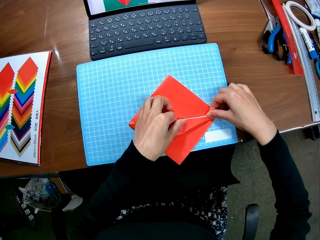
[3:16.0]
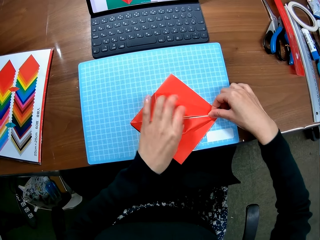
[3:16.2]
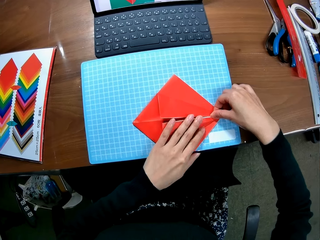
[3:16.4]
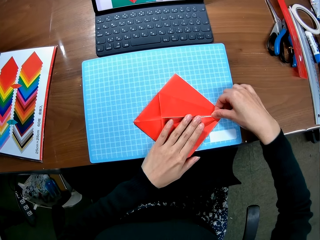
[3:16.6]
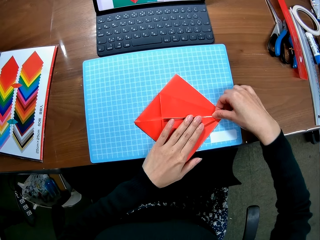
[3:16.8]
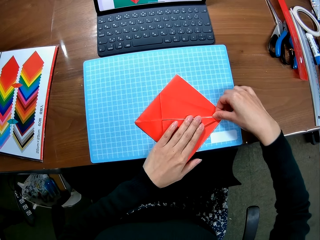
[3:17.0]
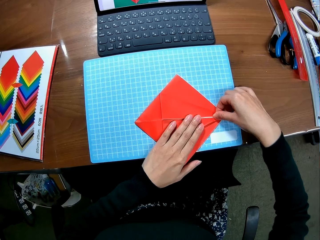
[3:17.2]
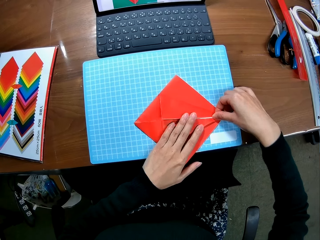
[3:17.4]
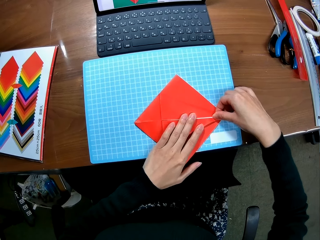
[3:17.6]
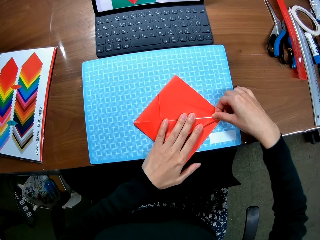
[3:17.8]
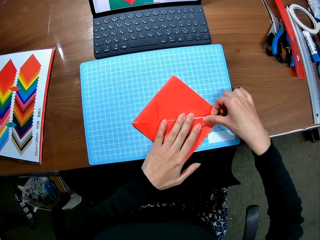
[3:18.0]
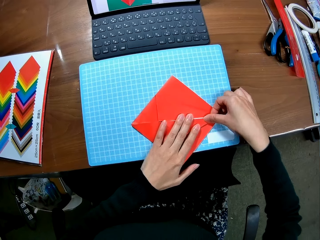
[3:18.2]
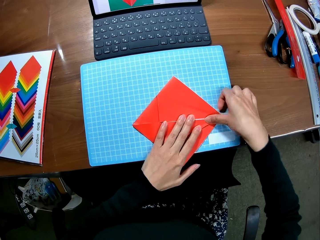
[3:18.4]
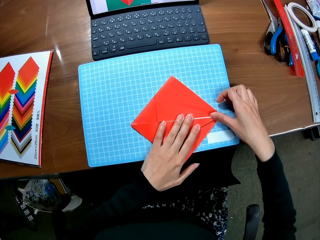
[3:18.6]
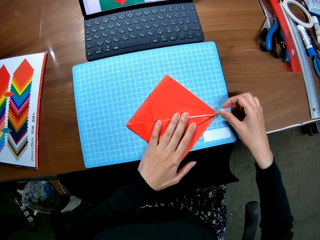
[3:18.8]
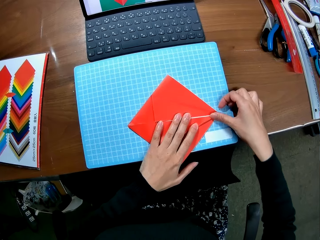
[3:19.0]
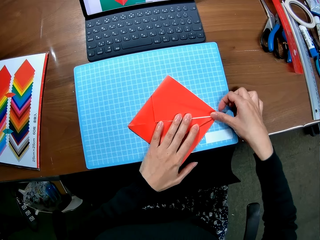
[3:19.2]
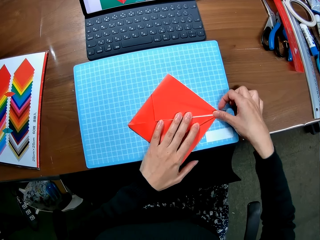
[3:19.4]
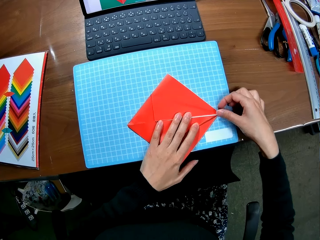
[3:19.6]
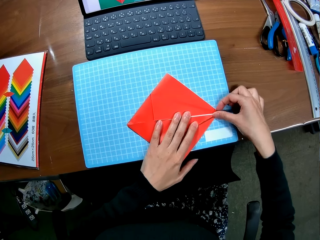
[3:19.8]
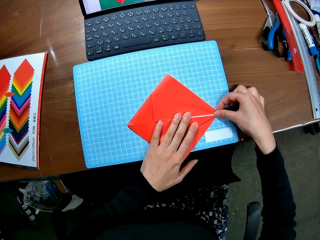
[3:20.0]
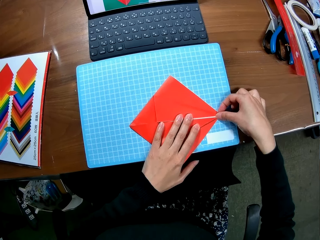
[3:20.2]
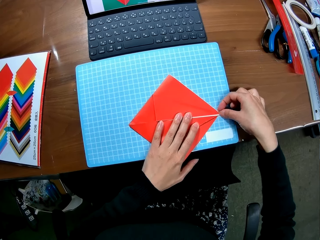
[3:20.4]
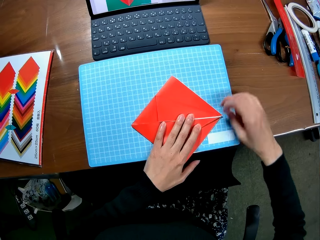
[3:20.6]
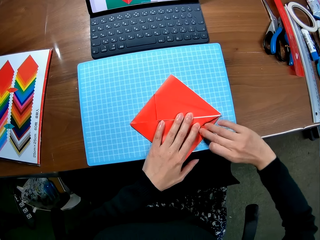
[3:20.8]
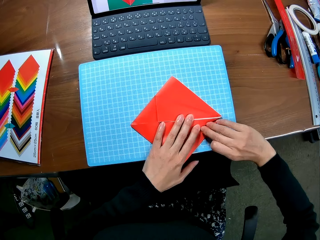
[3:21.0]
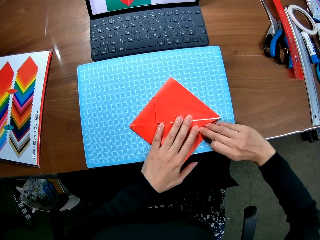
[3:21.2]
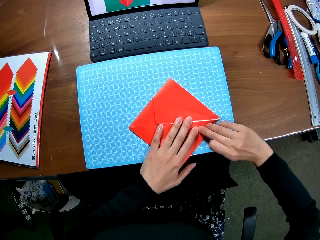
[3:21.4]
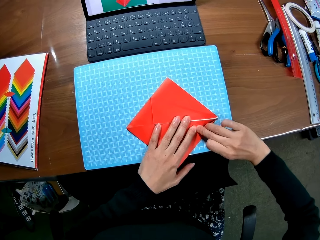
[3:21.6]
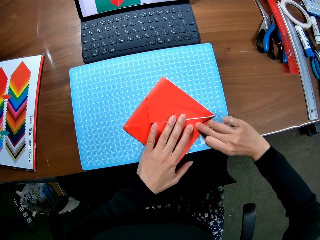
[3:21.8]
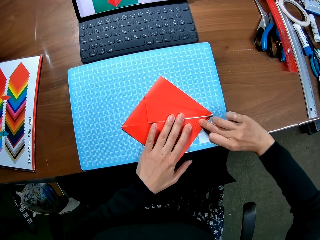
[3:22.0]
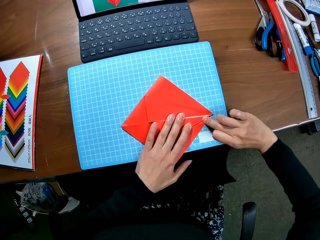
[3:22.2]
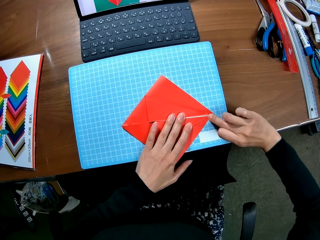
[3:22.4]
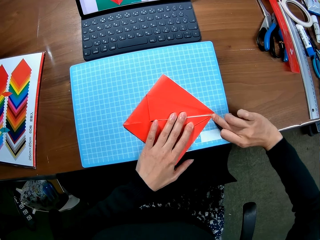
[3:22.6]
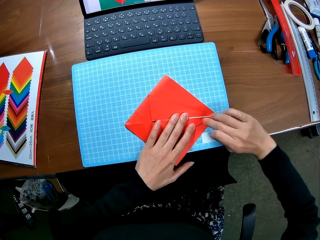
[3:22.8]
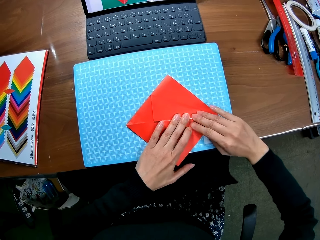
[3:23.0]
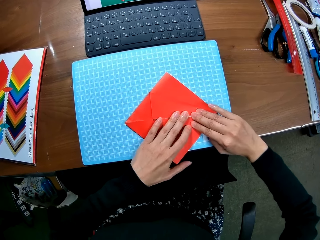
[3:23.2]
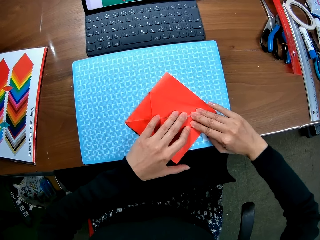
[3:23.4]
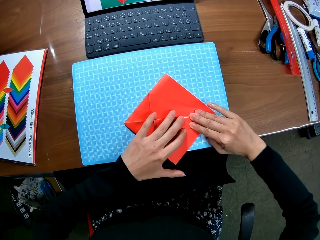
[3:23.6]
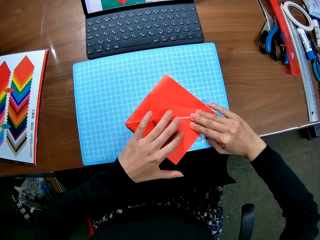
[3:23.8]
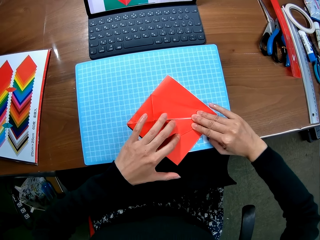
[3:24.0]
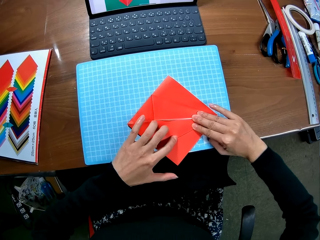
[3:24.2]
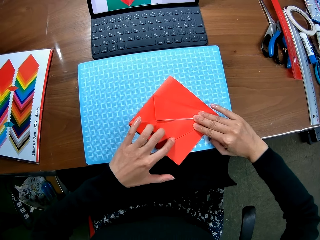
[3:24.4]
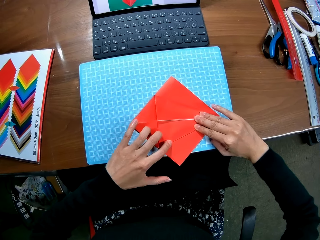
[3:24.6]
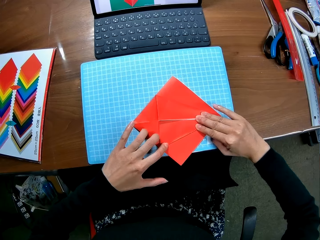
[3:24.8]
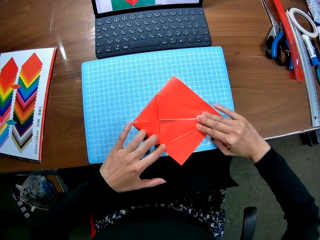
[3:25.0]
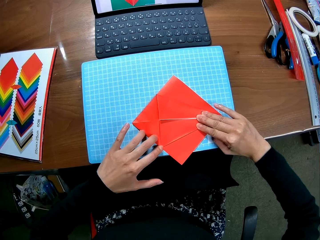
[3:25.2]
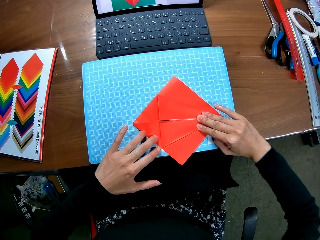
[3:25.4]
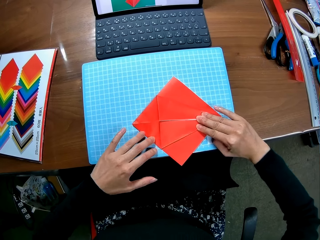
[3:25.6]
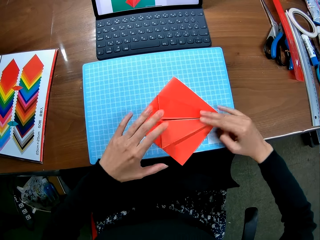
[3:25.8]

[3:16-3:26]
The camera wearer straightens the edges of the paper piece.

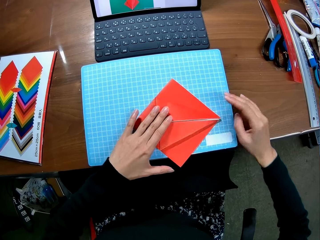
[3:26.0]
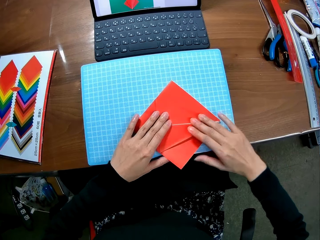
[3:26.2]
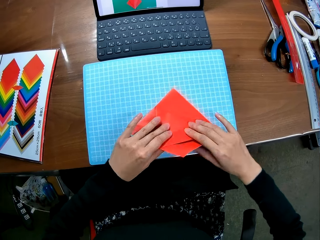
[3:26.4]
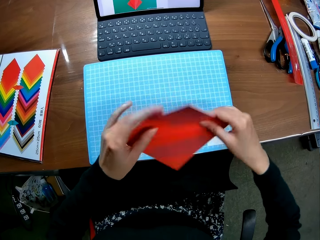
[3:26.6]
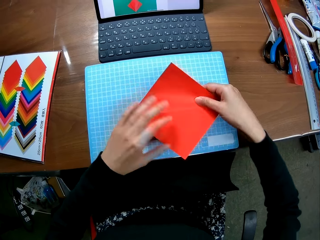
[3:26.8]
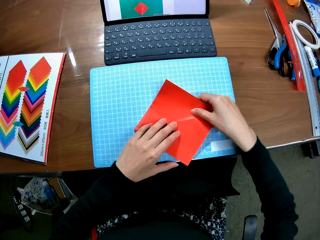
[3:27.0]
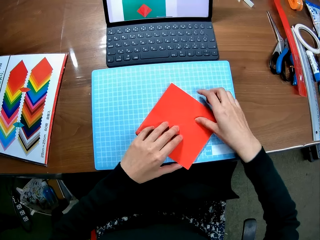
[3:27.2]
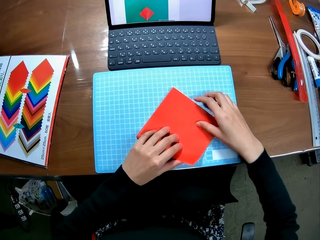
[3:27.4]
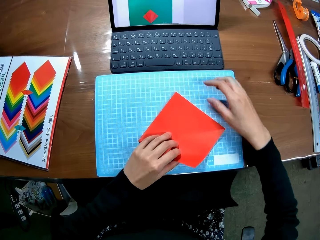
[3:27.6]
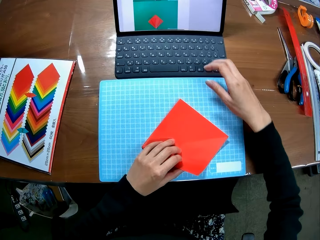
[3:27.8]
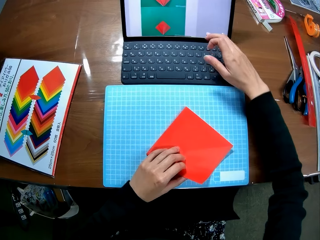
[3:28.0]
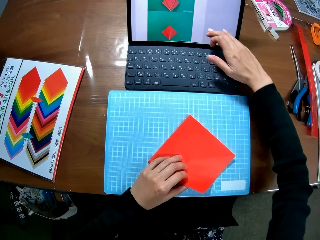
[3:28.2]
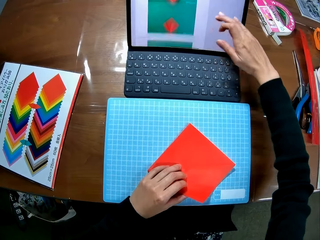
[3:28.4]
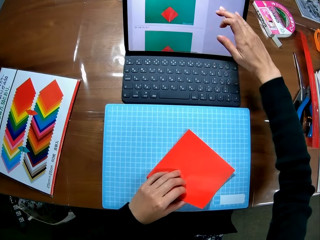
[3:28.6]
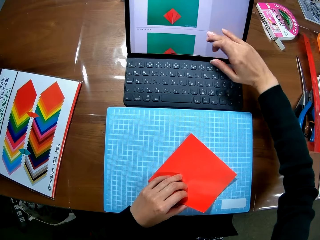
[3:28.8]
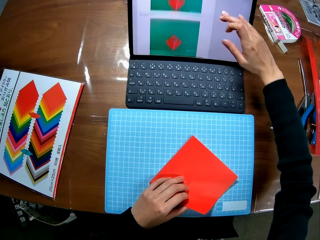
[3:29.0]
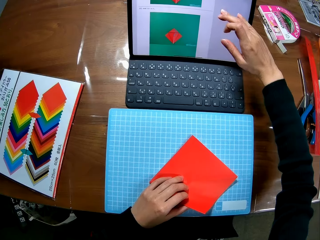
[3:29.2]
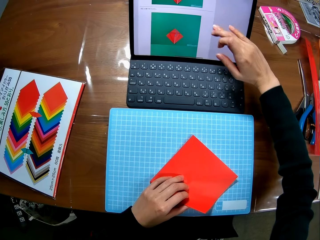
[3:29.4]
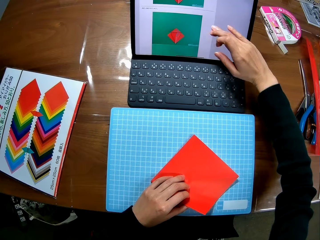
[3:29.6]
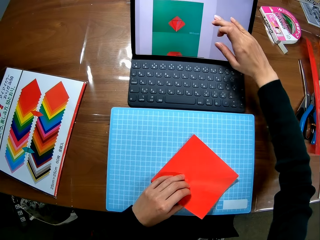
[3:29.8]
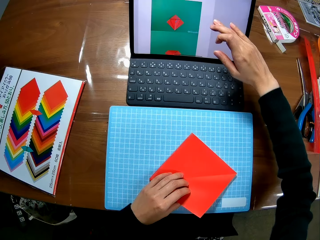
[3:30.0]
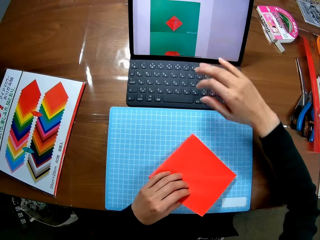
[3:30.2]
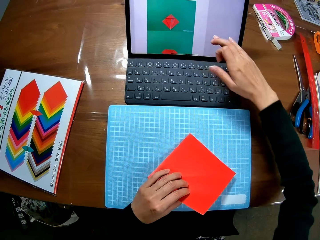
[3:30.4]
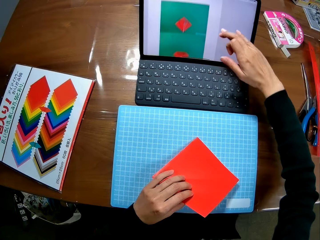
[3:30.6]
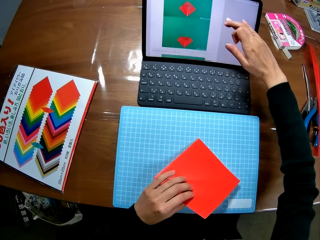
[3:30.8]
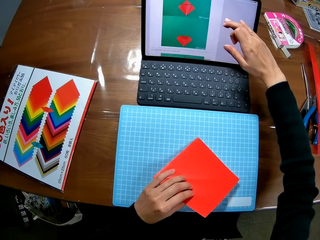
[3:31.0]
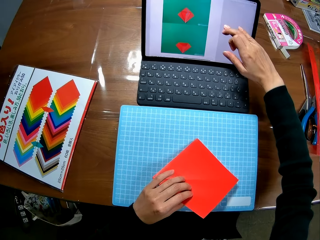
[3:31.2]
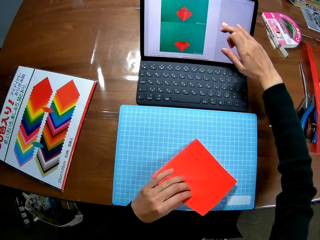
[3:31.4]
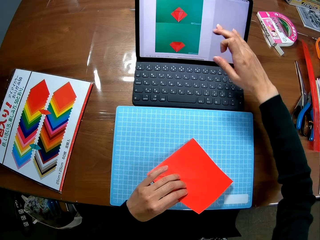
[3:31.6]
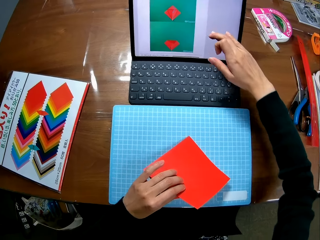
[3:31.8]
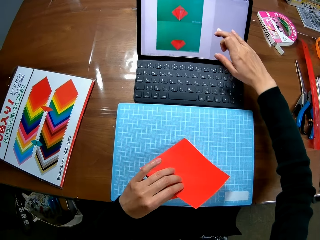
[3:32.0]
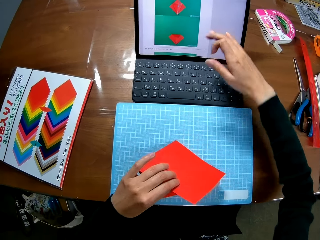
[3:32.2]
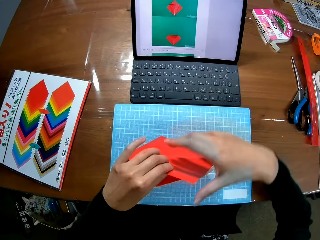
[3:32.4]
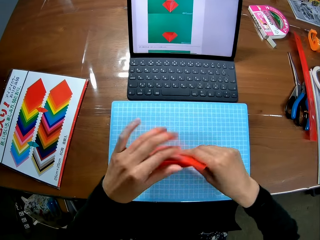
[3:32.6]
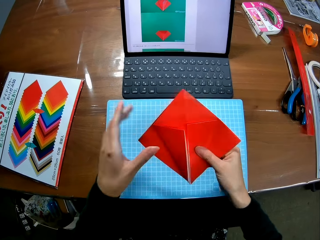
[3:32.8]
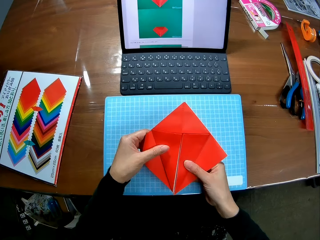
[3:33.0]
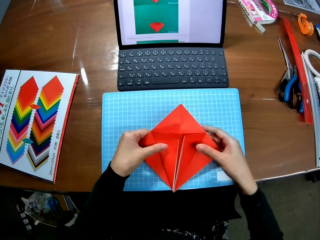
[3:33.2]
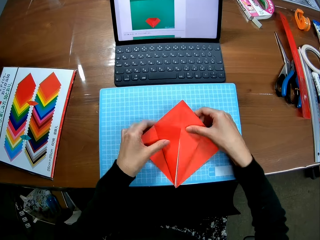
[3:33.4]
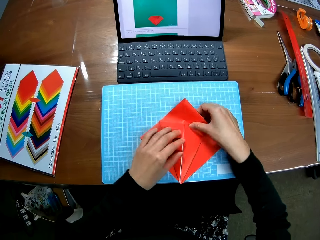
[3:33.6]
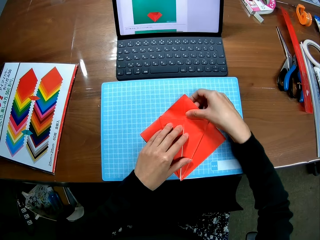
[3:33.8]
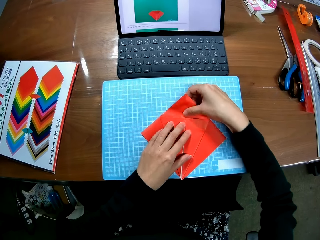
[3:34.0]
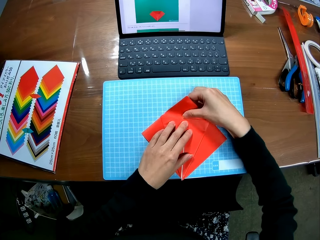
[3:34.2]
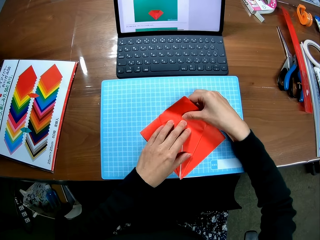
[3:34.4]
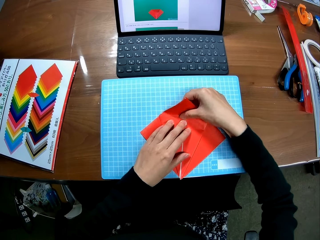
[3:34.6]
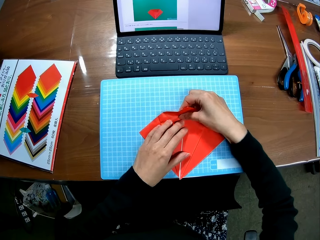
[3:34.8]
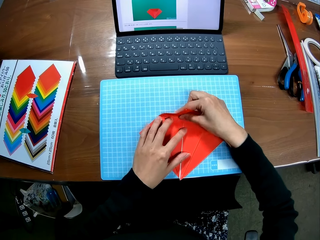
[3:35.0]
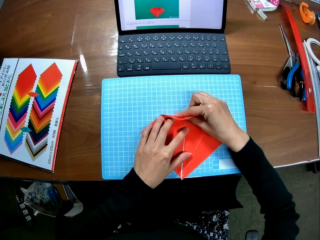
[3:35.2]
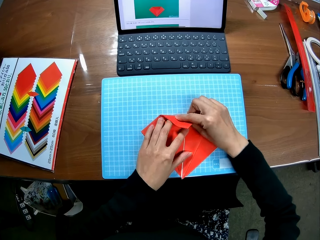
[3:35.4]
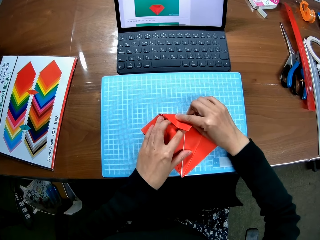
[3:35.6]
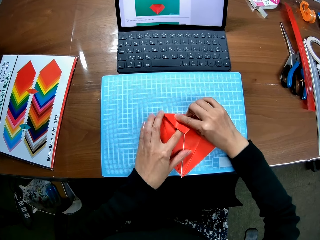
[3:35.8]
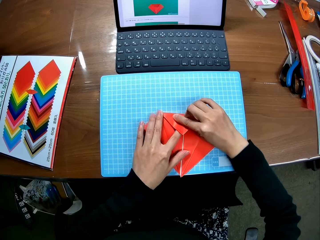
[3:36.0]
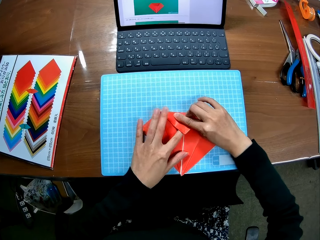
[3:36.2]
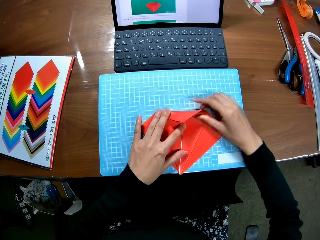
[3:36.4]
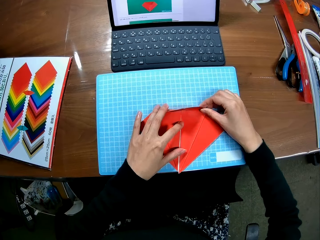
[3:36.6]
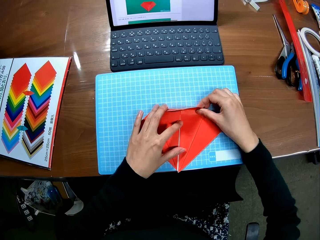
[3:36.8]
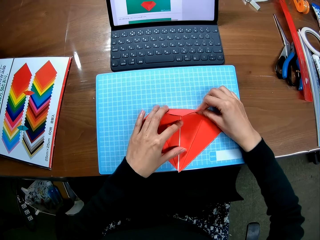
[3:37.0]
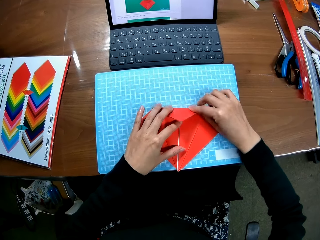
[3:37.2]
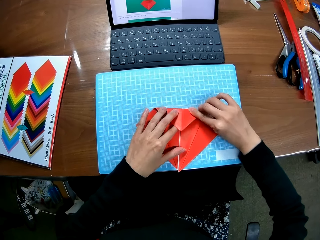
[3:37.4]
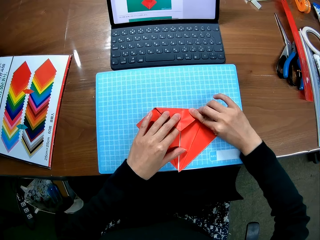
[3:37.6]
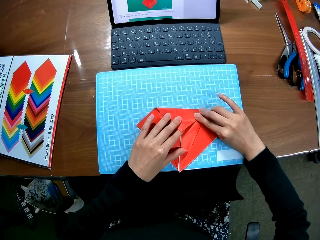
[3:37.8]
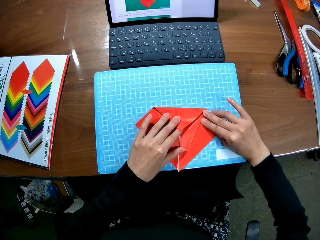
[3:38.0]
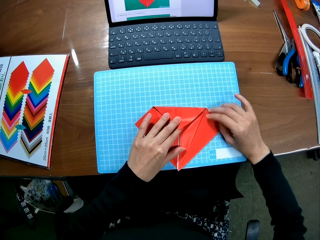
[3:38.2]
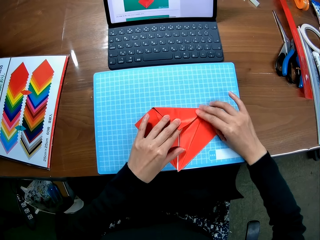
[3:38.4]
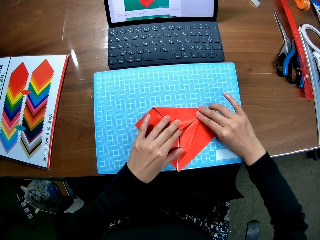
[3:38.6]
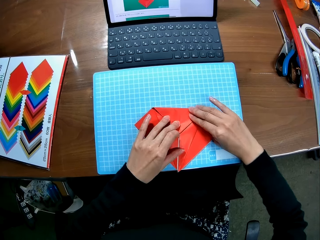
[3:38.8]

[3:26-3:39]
The camera wearer flips the paper piece. She scrolls up the screen of the laptop with her right hand. She flips the paper piece. She folds the paper piece.
